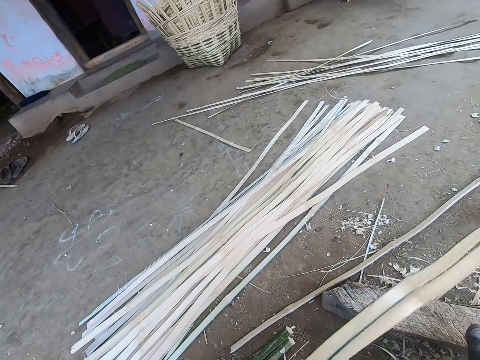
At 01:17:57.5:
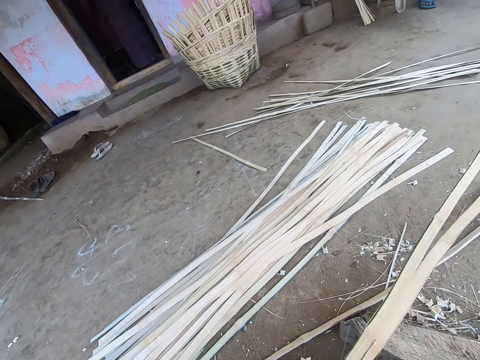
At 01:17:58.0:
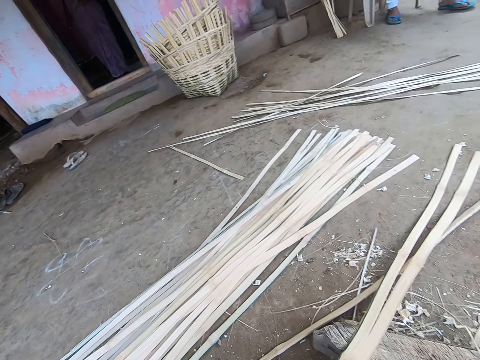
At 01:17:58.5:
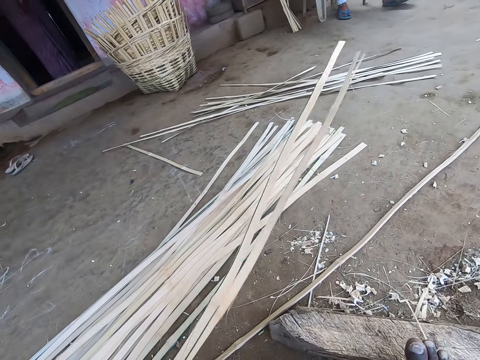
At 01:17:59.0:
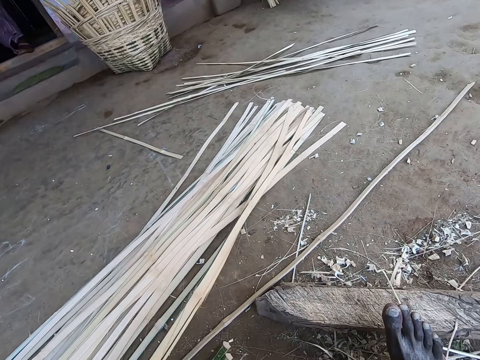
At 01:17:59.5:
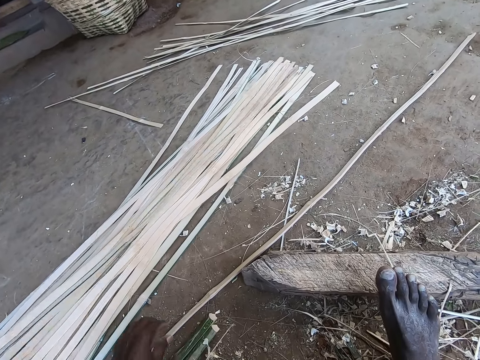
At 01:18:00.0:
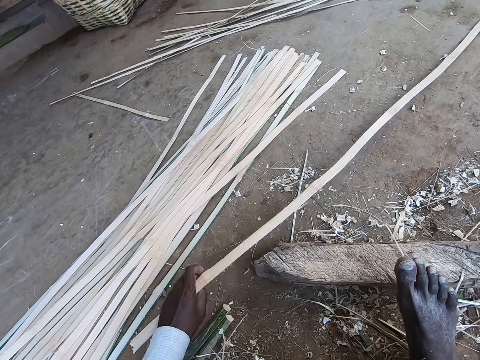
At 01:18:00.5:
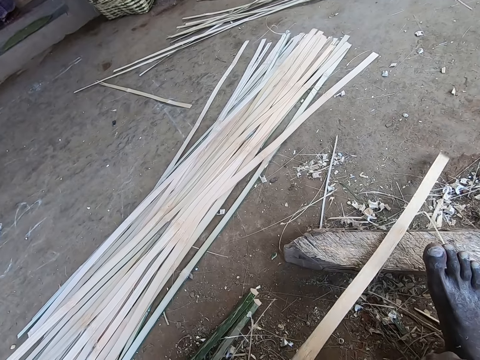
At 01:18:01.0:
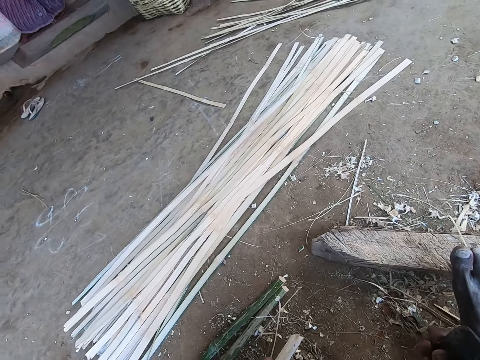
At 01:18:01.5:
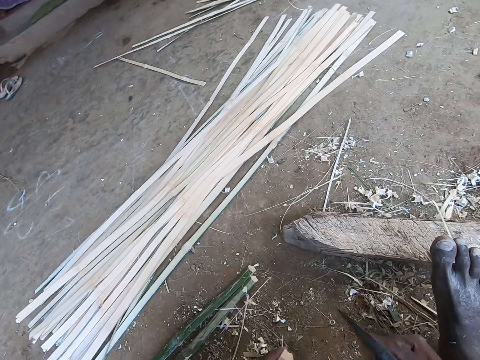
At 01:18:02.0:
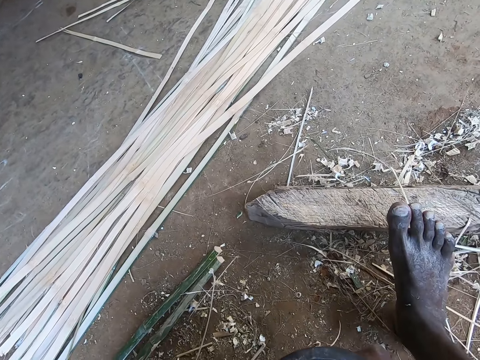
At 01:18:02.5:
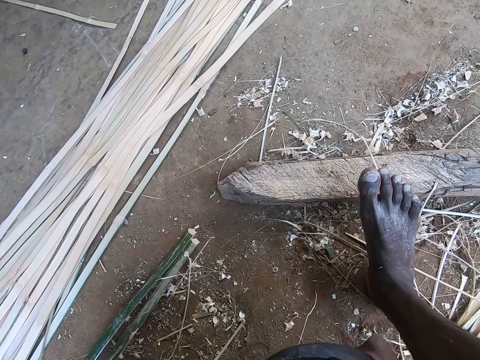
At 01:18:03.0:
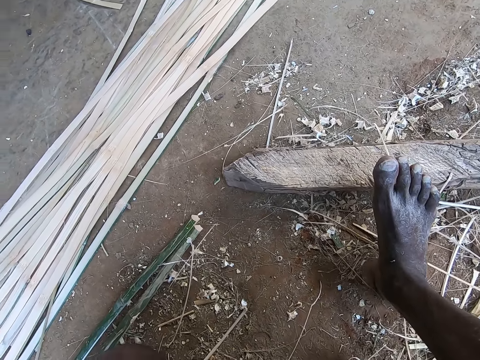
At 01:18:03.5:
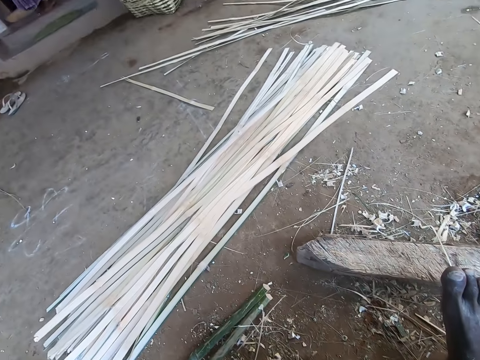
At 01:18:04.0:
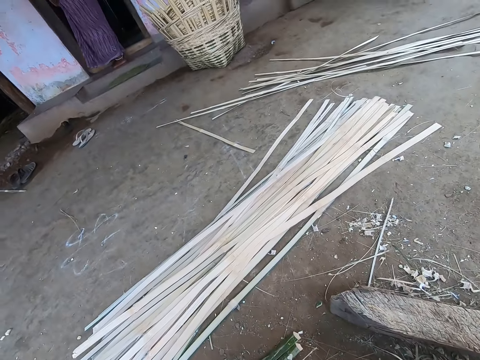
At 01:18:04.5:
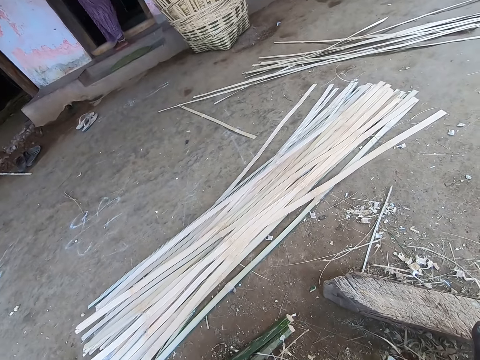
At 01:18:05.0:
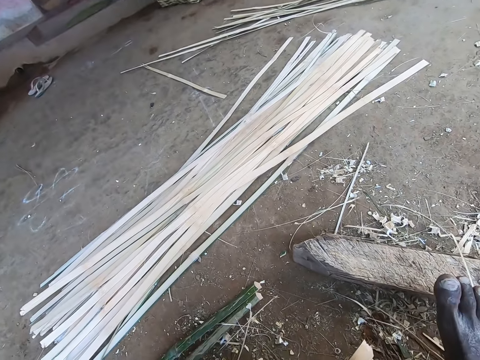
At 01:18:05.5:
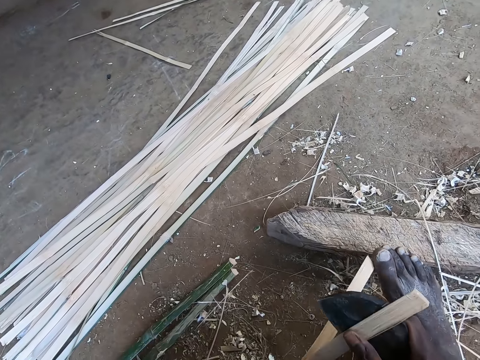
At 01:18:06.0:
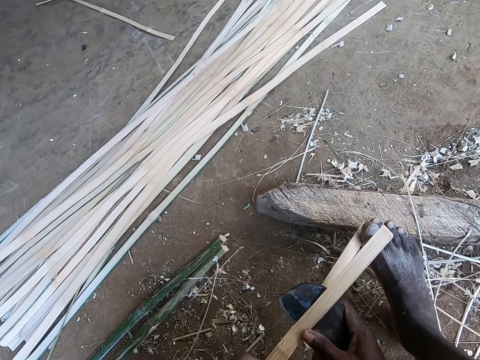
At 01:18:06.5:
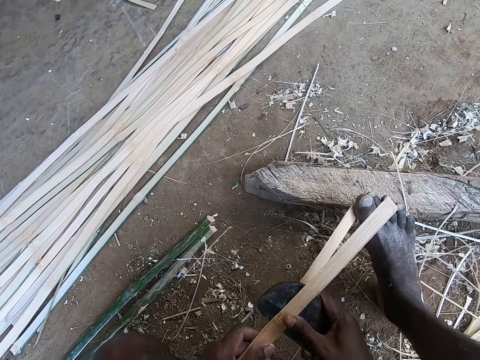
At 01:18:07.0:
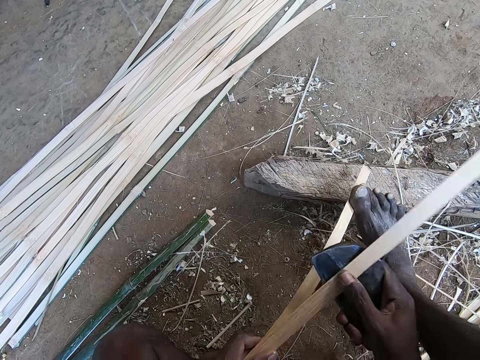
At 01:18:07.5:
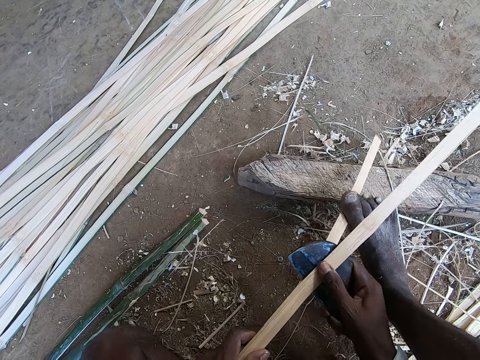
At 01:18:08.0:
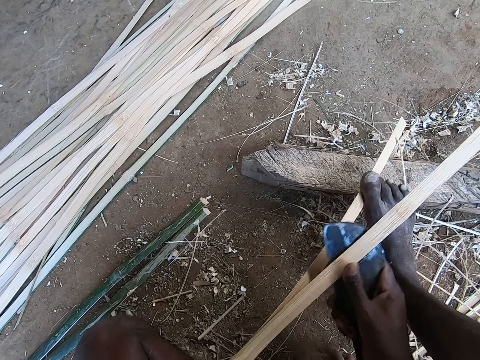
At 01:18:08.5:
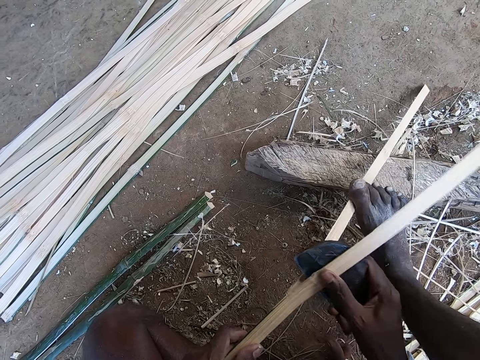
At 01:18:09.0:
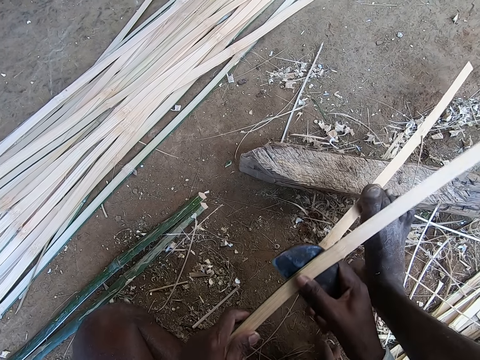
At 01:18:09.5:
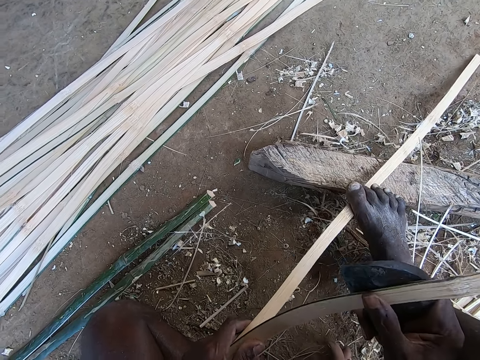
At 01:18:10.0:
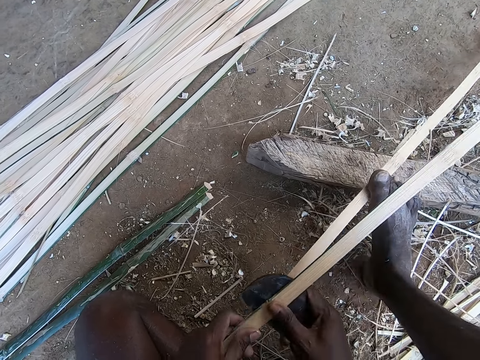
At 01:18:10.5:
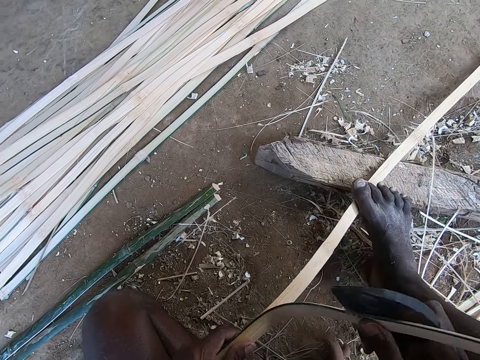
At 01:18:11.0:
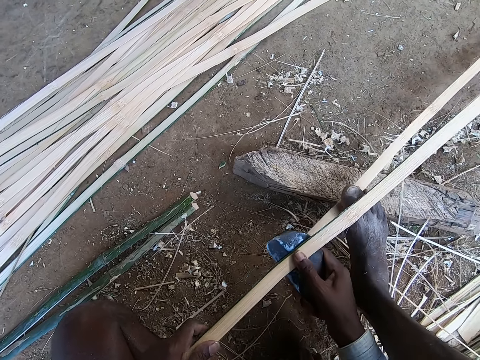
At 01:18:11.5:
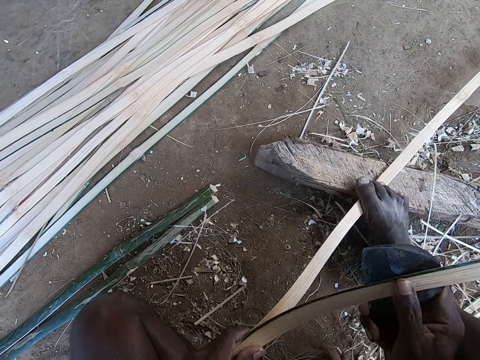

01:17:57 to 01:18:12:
The camera wearer adjusts the bamboo strips on the wood with his left hand. He picks the bamboo strips from the wood with his left hand. He places the bamboo strips on the pile of bamboo strips on the ground with his left hand. He looks at the basket. He picks the bamboo strip from the ground with his left hand. He places pieces of the bamboo pole on the ground. He splits the bamboo strip in his left hand with the kukri in his right hand. He looks at the pieces of the bamboo pole on the ground. He places the bamboo strip on the wood with his left hand. He steps on the bamboo strip on the wood with his right leg. He splits the bamboo strip on the wood with the kukri in his right hand.

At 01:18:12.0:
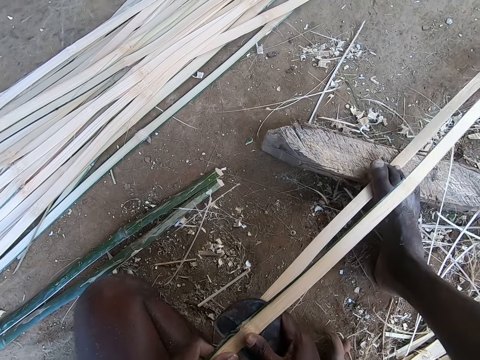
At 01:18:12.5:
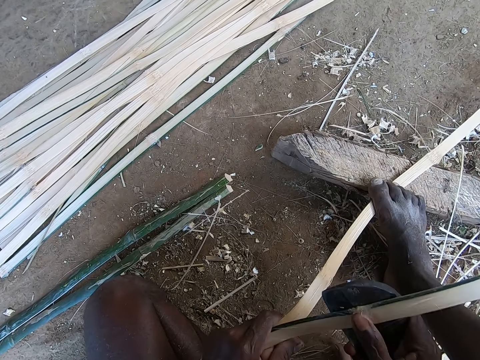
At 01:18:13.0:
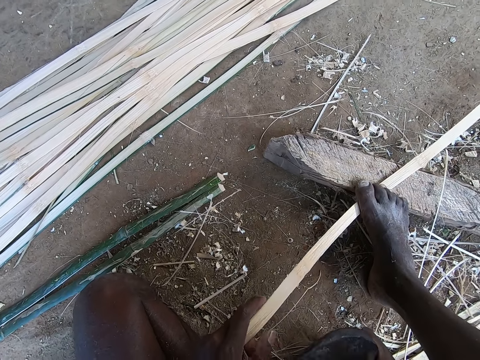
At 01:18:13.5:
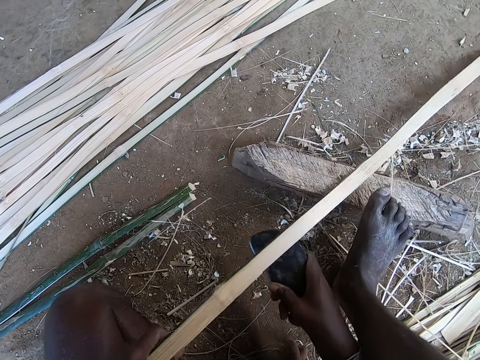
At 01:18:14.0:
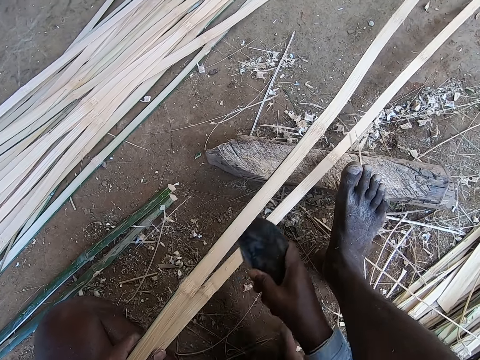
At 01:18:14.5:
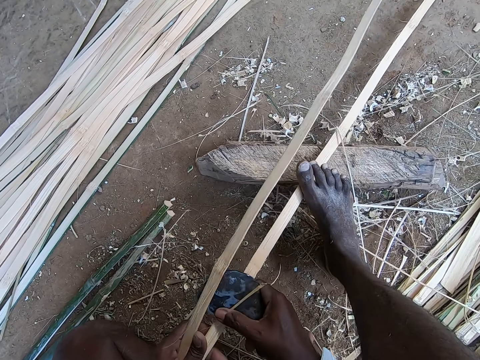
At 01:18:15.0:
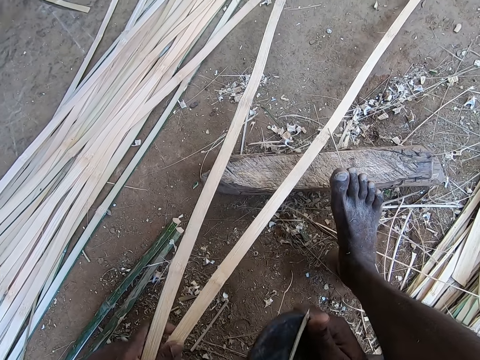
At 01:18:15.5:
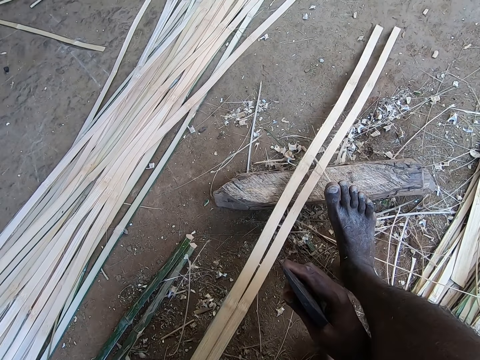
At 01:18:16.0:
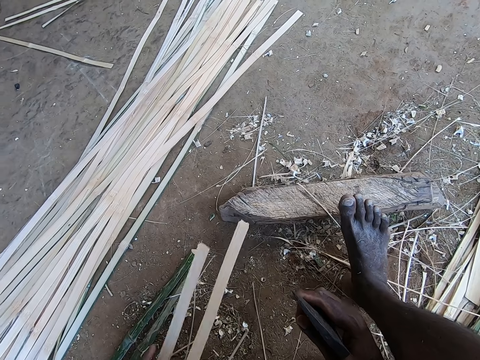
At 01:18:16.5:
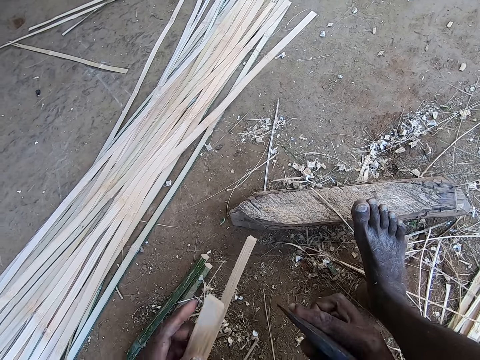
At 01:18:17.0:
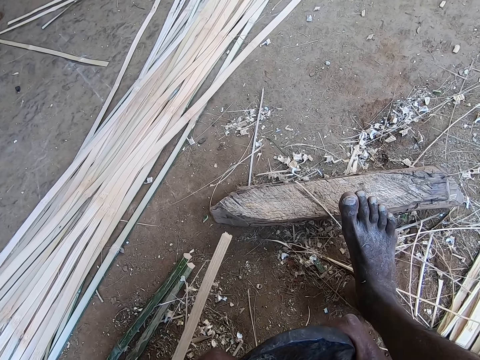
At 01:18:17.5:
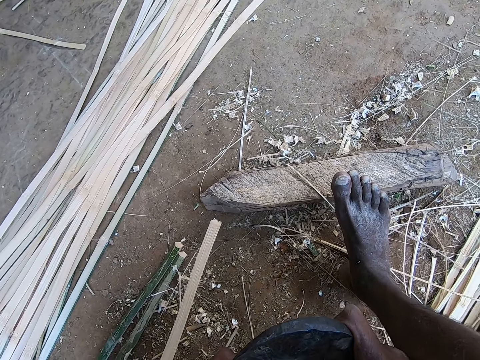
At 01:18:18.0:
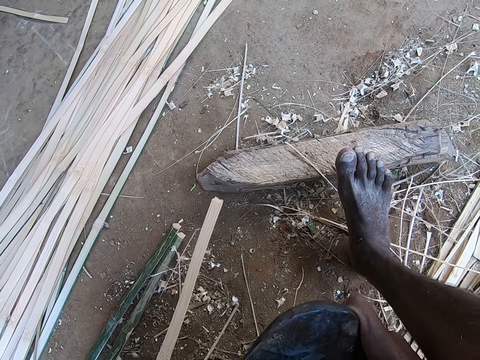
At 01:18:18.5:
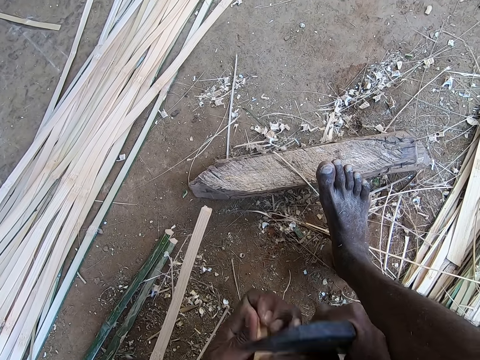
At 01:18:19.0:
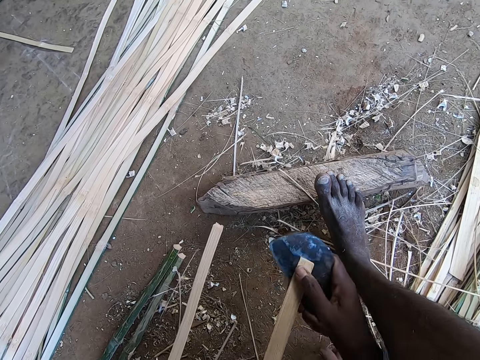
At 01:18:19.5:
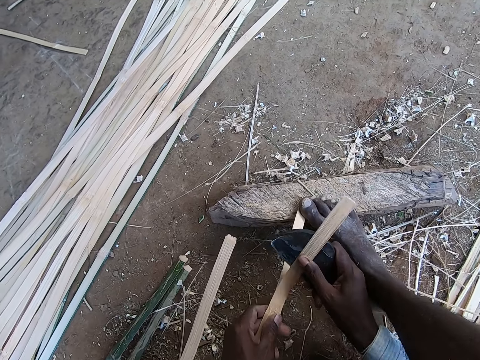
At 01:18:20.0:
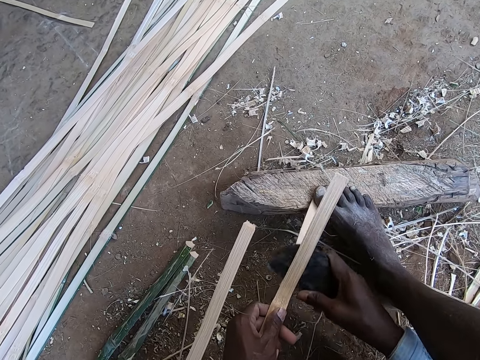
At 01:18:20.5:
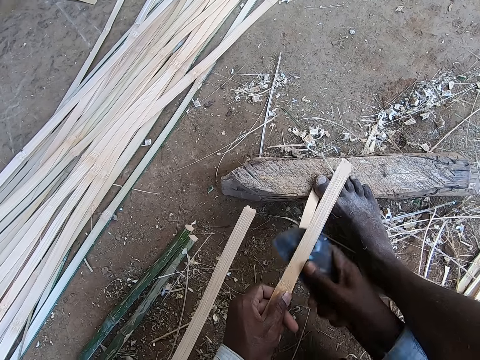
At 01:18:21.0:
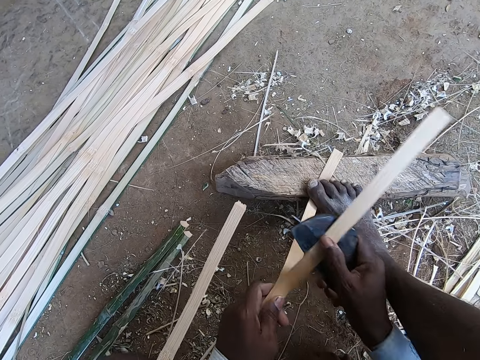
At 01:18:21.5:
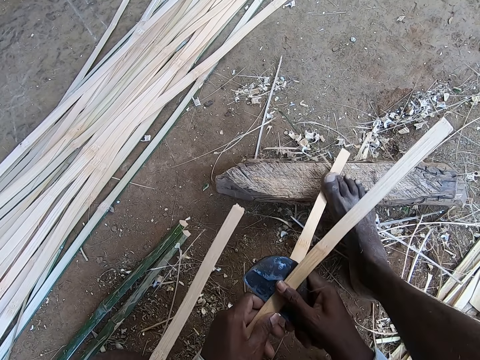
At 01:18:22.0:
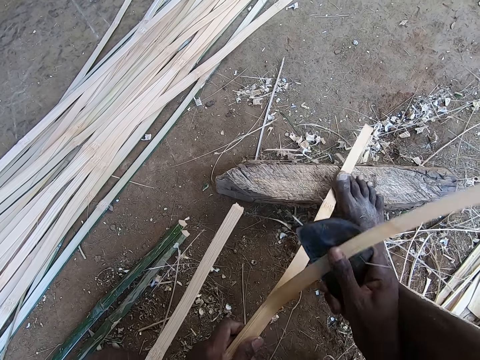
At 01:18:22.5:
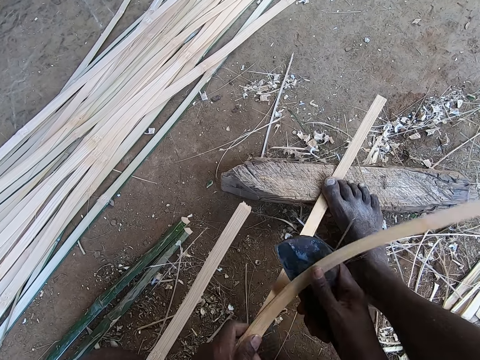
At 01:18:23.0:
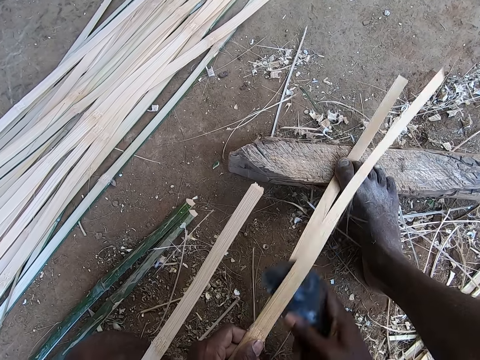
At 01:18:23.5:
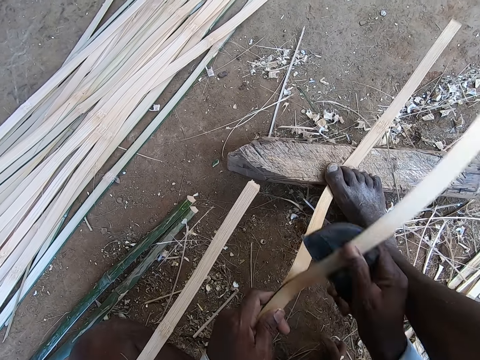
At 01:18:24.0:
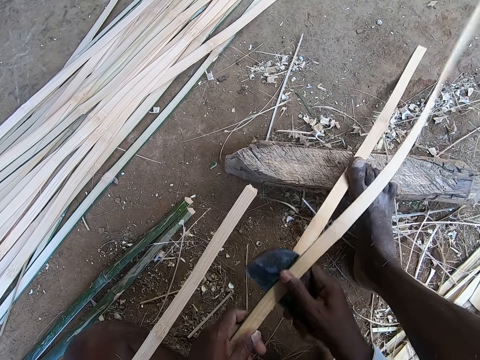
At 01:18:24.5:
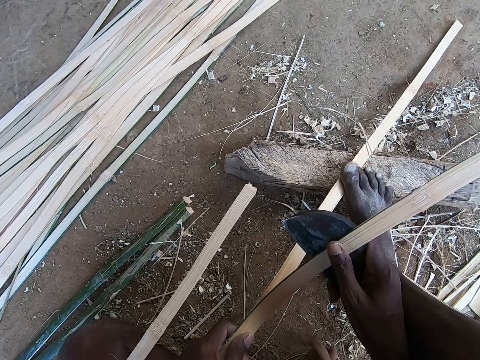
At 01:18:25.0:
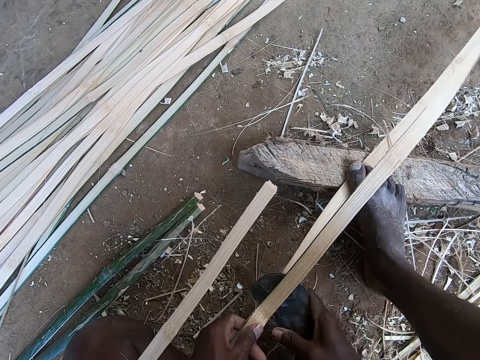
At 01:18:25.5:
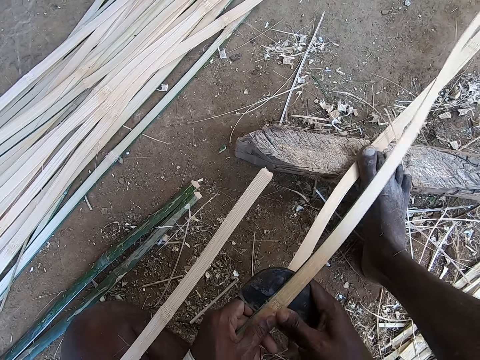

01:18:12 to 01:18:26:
The camera wearer smoothens the bamboo strip on the wood with the kukri in his right hand. He drops the bamboo shaving on the ground with his right hand. He removes the bamboo strips from the wood with his left hand. He places a piece of the bamboo pole on the ground. He splits the bamboo strip in his left hand with the kukri in his right hand. He places the bamboo strip on the wood with his left hand. He steps on the bamboo strip on the wood with his right leg. He splits the bamboo strip on the wood with the kukri in his right hand. He holds the piece of the bamboo pole with the left hand.
